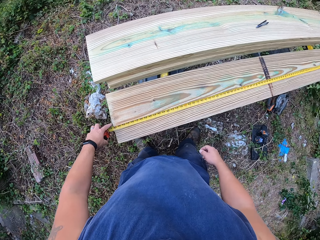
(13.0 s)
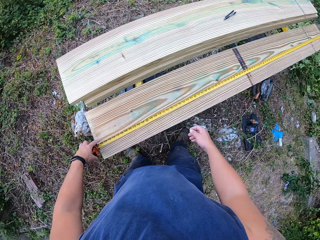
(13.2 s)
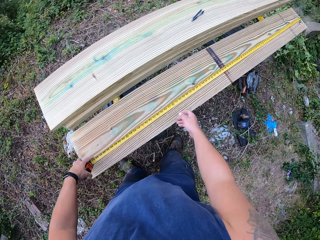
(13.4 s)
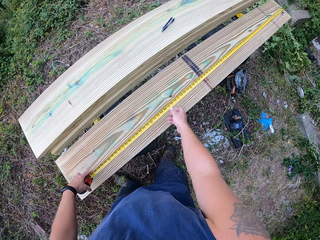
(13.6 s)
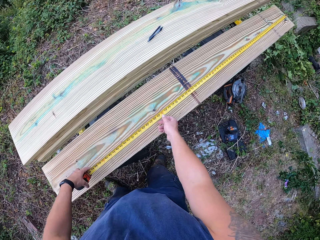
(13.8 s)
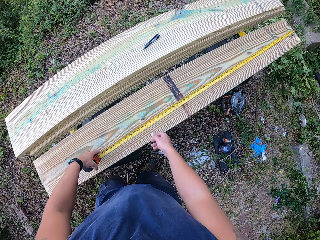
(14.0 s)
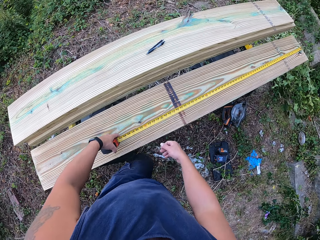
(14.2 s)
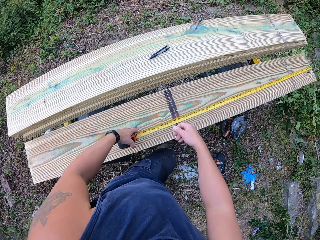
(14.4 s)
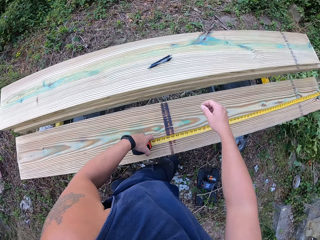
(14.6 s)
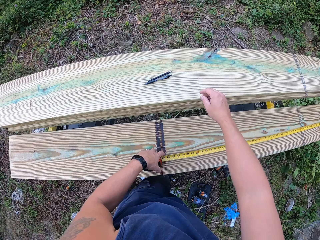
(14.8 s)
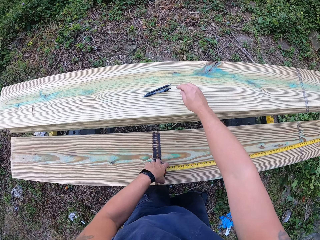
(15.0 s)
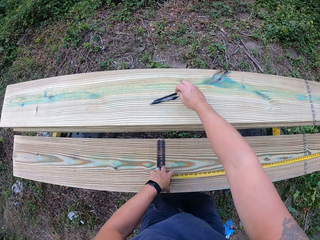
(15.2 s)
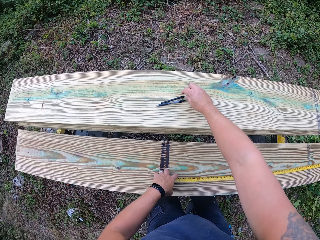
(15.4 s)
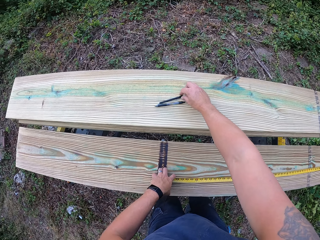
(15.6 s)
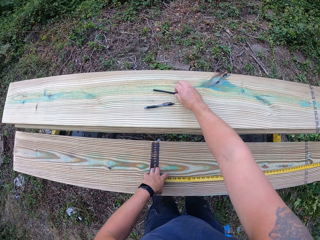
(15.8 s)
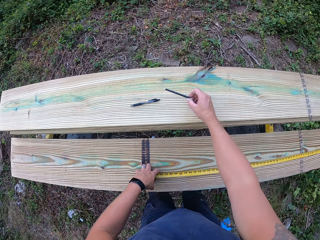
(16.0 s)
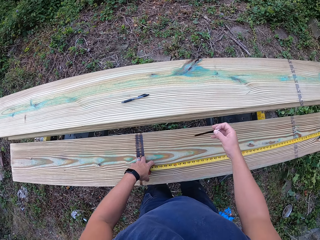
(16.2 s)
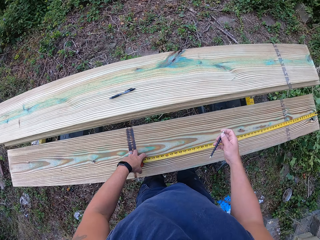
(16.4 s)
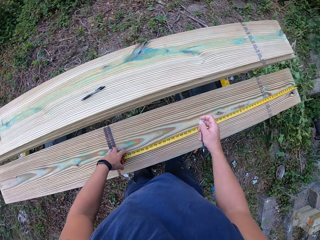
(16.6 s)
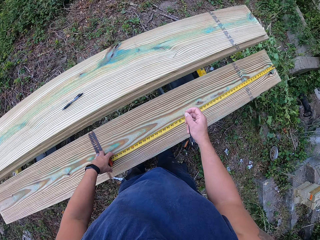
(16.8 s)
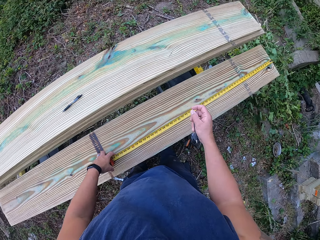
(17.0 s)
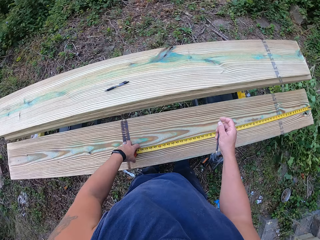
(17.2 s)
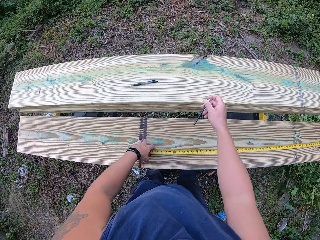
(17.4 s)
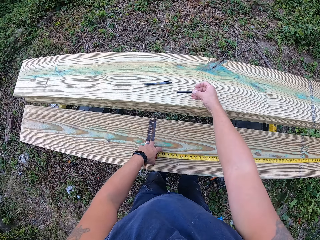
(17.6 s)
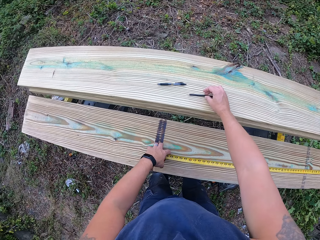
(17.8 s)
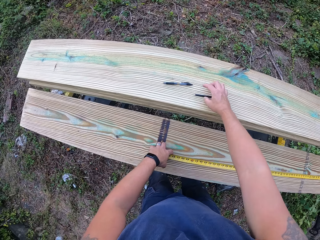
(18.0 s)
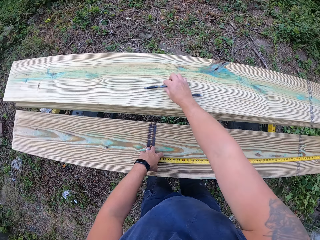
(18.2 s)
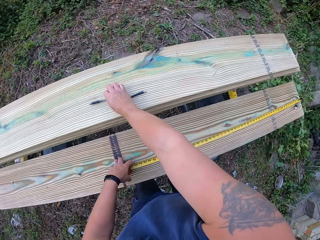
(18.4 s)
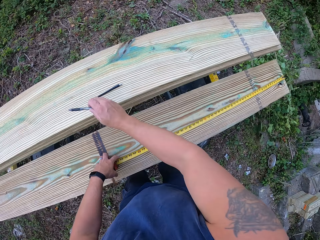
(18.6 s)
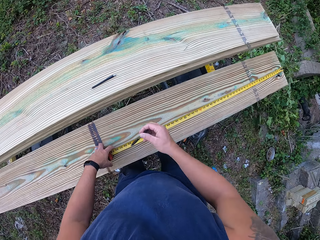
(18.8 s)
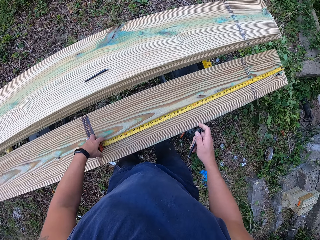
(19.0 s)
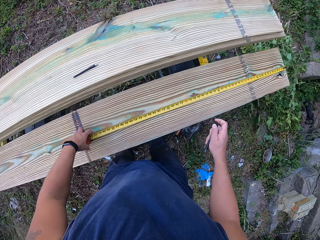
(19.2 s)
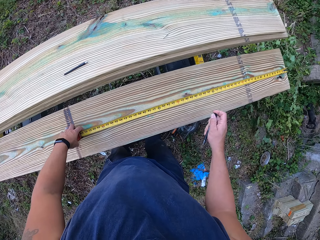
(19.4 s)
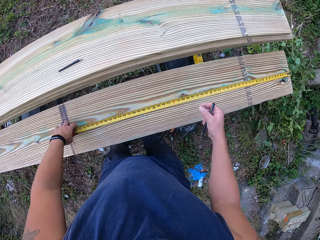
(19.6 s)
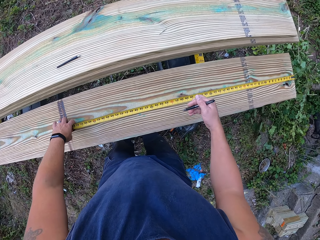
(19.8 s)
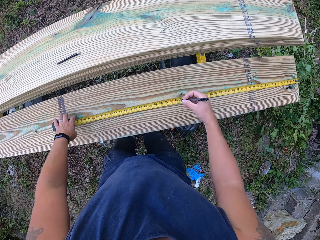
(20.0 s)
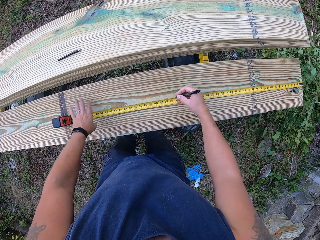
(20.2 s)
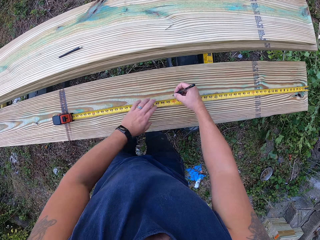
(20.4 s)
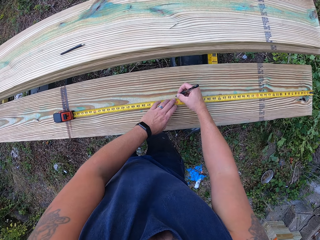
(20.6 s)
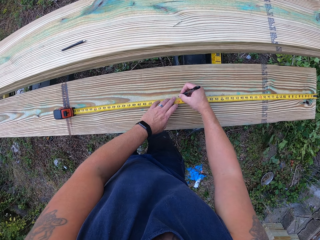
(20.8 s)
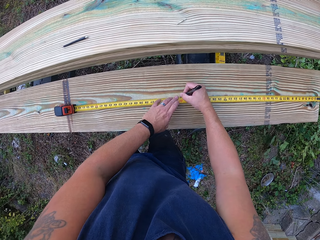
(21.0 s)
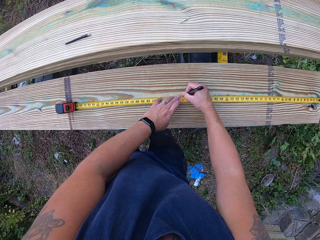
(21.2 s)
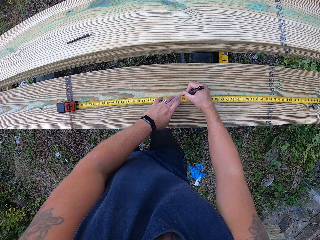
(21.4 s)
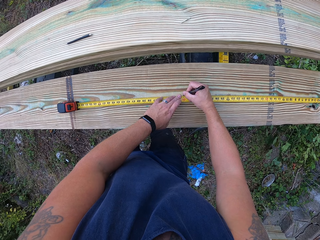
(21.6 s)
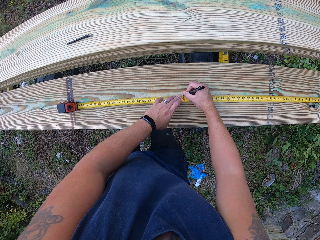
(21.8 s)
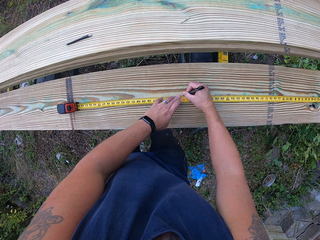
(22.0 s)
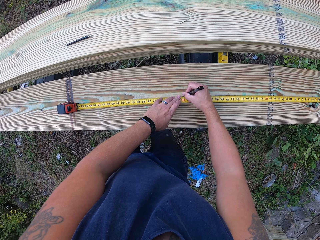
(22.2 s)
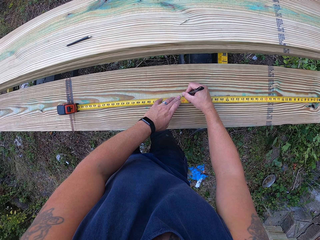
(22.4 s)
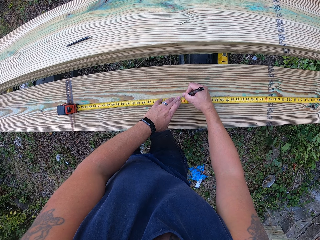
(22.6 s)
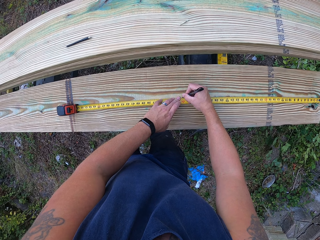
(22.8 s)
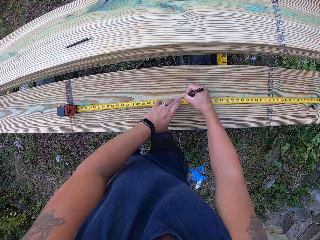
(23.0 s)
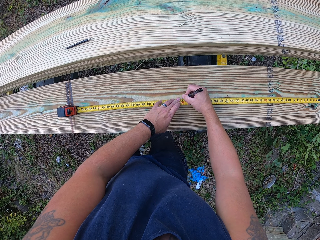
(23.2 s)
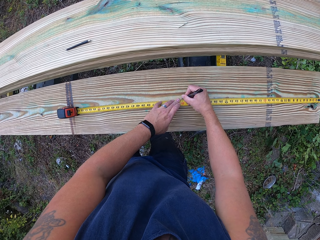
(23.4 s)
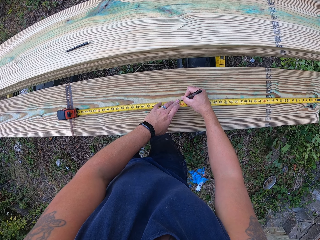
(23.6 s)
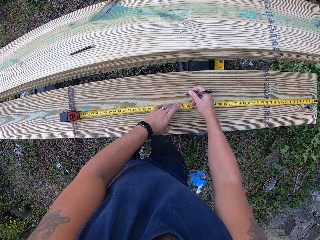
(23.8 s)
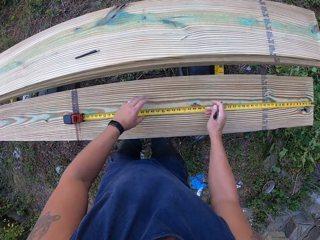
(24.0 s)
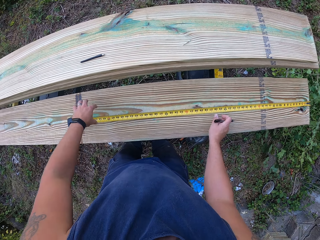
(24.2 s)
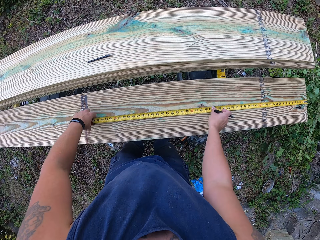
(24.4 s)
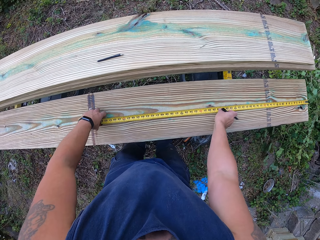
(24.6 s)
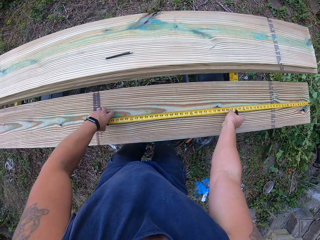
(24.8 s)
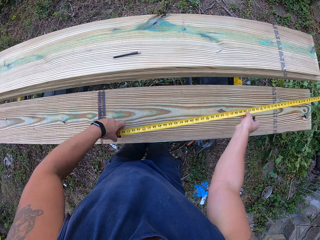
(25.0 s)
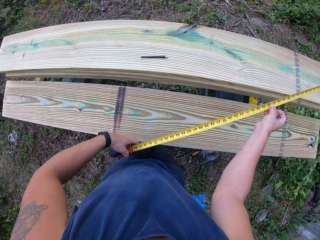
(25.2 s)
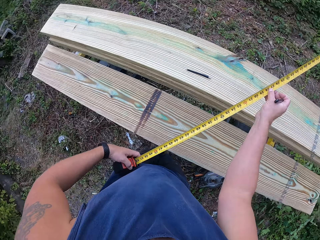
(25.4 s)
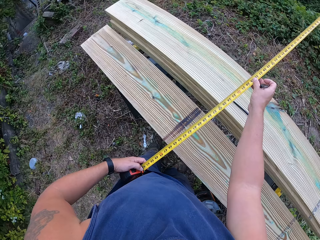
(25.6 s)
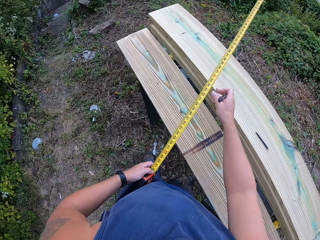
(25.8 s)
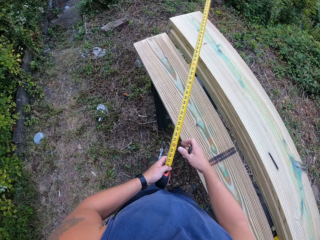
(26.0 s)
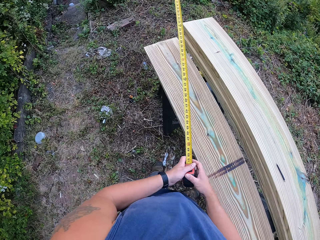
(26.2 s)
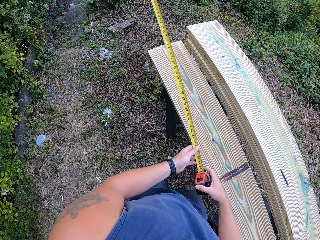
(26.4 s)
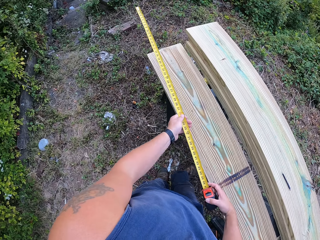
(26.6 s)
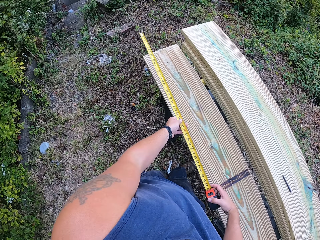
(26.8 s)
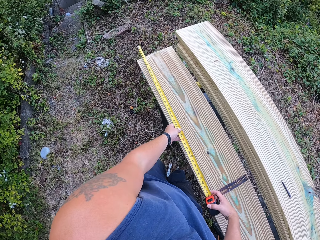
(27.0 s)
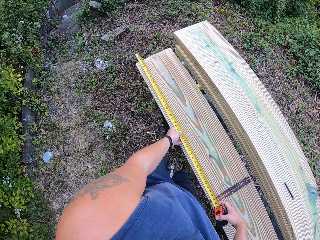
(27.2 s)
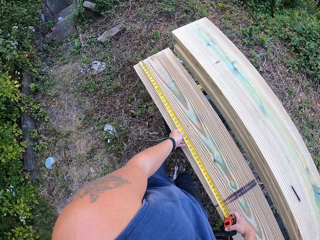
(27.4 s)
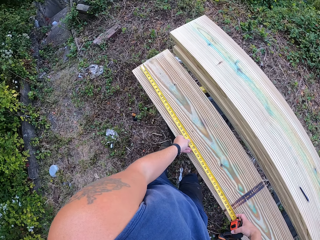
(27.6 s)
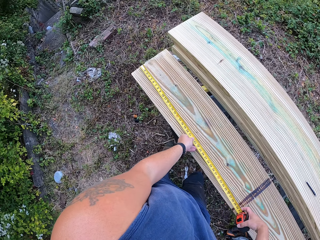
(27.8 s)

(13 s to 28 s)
The camera wearer picks up the pencil on the second plank of wood with his right hand. He places the pencil on the second plank of wood with his right hand. He picks up the pen on the second plank of wood with his right hand. He marks the first plank of wood with the tape measure and pen. He picks up the tape measure from the first plank of wood with both of his hands and turns the tape measure with both of his hands. He measures the other part of the polished wood.

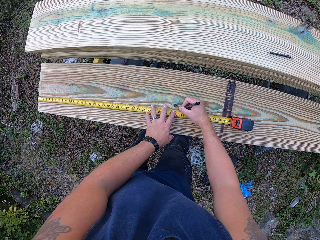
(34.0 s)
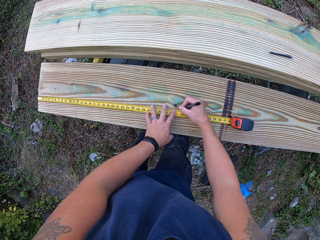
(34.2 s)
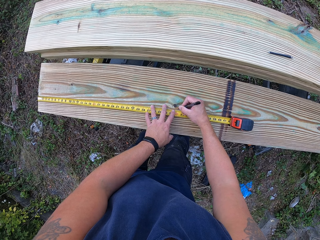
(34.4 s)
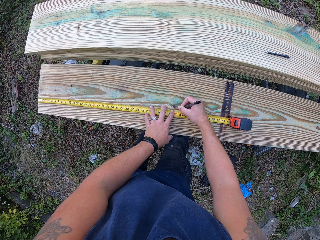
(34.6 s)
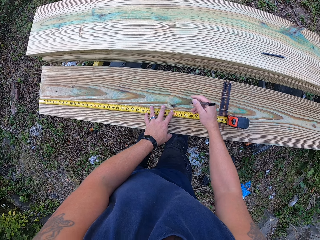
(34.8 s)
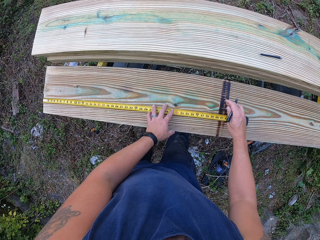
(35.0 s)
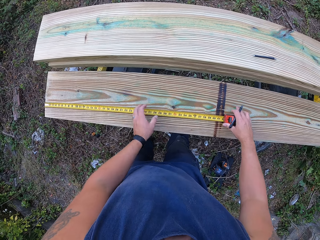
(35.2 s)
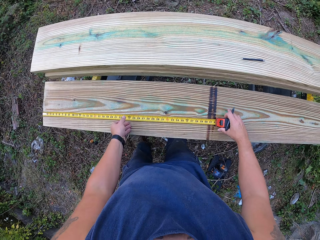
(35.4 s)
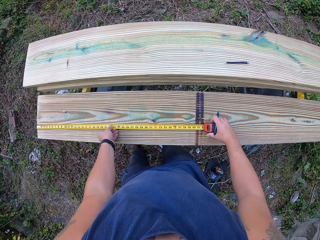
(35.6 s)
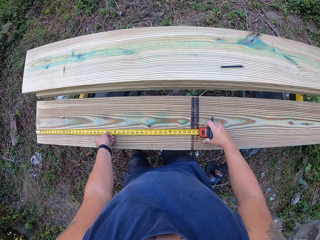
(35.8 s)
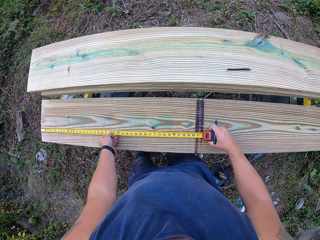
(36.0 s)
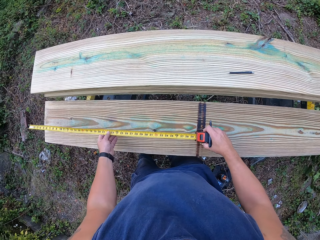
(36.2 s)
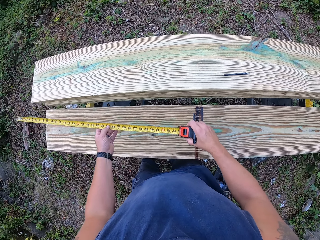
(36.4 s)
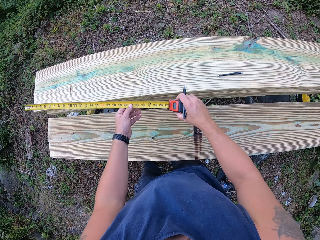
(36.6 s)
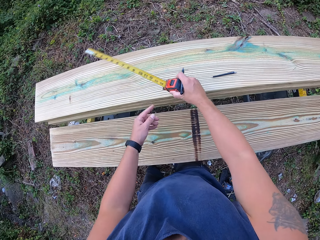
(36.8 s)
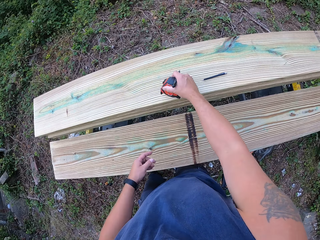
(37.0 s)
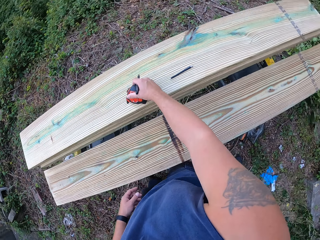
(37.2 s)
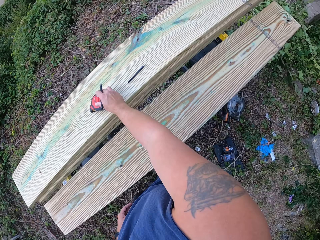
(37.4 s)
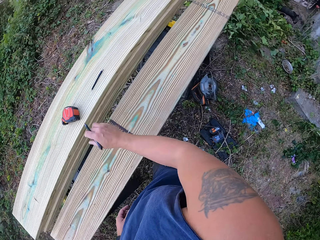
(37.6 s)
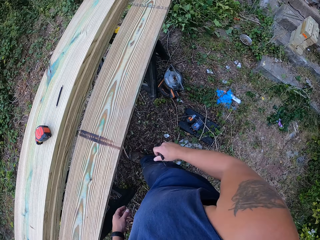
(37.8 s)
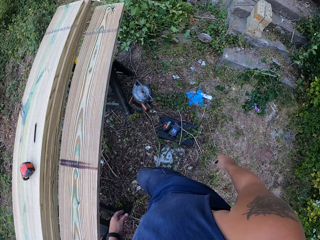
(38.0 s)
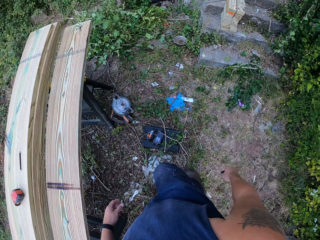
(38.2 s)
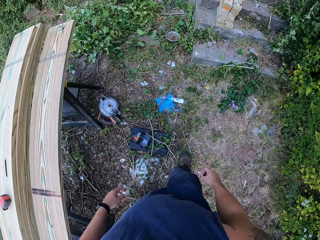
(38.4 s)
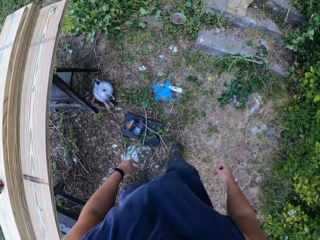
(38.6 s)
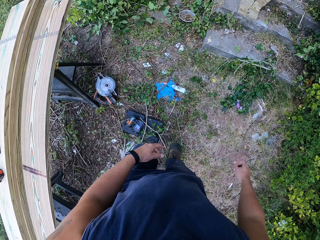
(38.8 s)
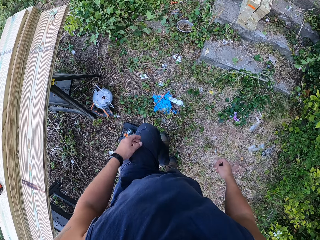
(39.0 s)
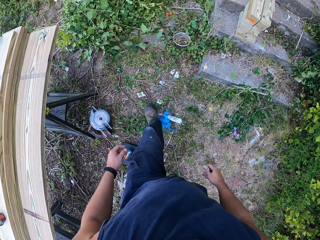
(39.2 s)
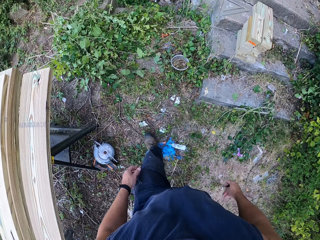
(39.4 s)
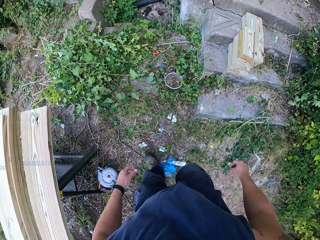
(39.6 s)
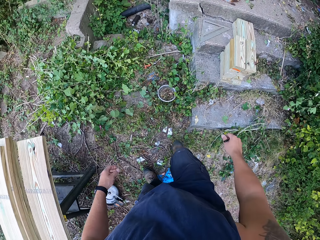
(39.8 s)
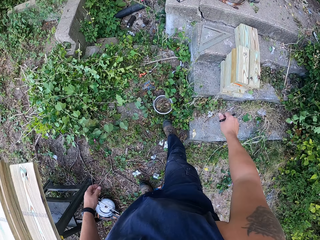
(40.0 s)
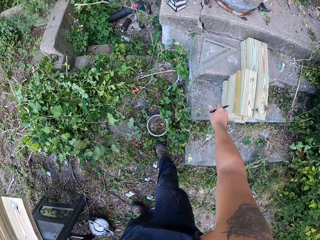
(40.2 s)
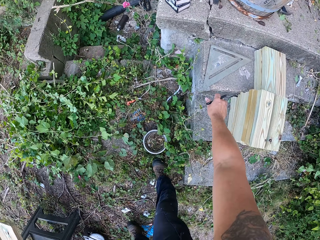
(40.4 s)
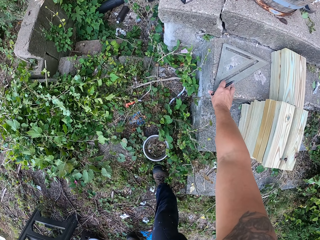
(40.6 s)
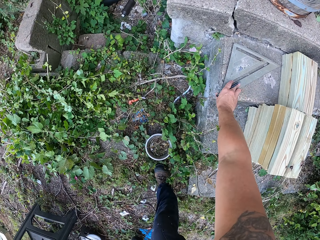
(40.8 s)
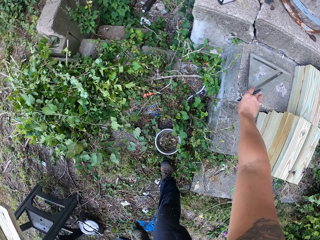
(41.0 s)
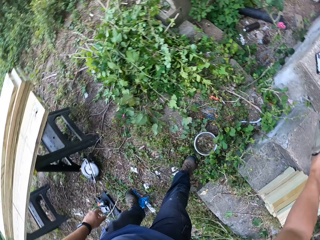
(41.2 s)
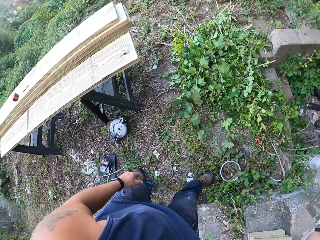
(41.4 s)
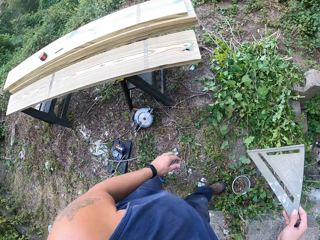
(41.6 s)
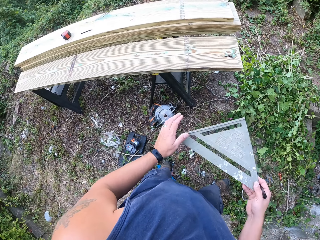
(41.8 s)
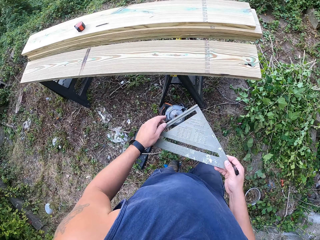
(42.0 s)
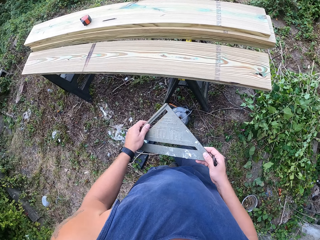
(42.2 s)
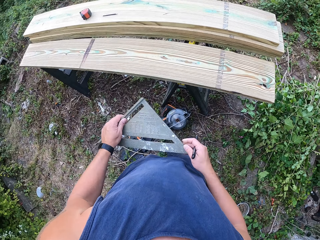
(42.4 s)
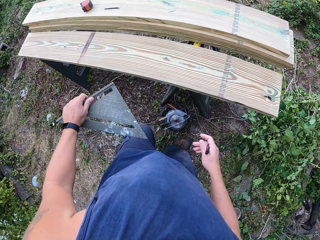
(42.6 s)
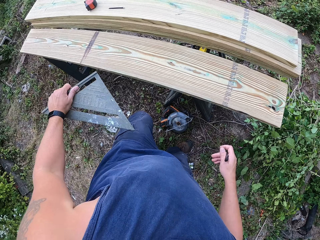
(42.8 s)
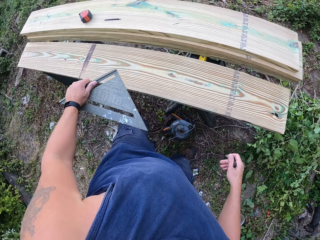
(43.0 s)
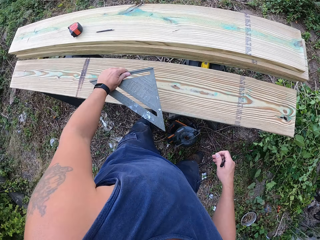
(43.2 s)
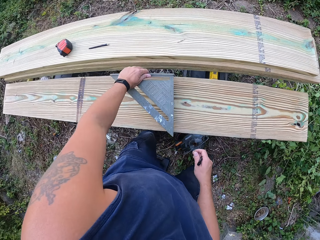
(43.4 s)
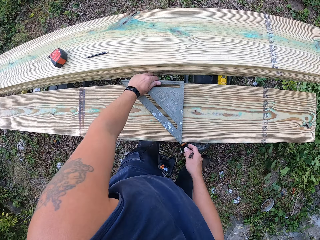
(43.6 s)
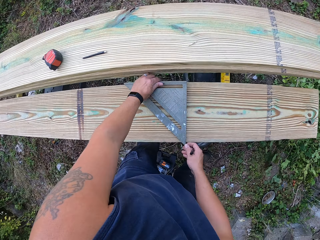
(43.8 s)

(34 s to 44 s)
The camera wearer picks up the tape measure from the first plank of wood with both of his hands. He closes the tape measure with his right hand. He places the tape measure on the second plank of wood with his right hand. He picks up a set square from a staircase with his right hand. He holds the set square with both of his hands. He places the set square on the first plank of wood with his left hand.
